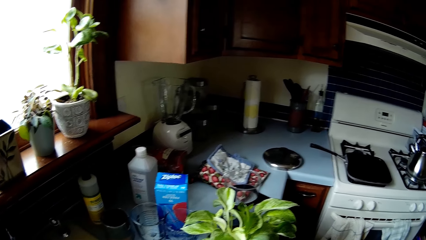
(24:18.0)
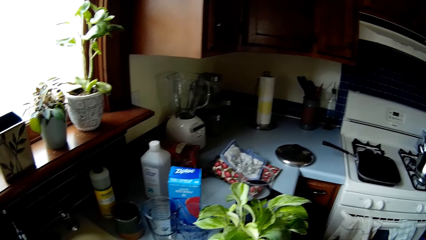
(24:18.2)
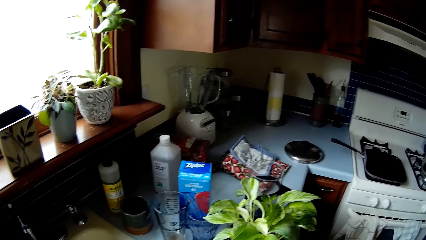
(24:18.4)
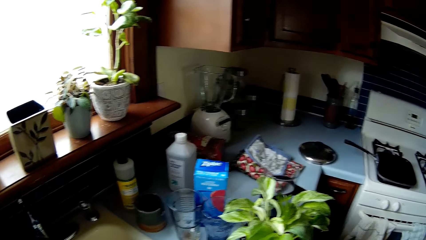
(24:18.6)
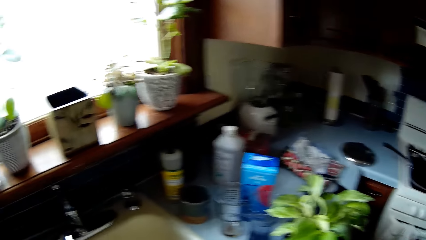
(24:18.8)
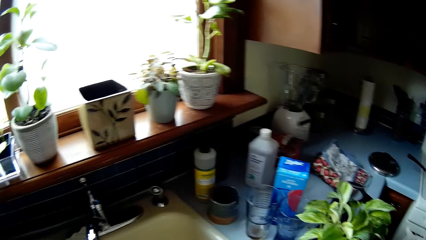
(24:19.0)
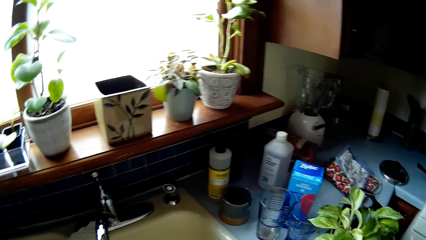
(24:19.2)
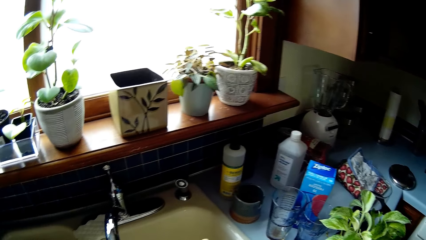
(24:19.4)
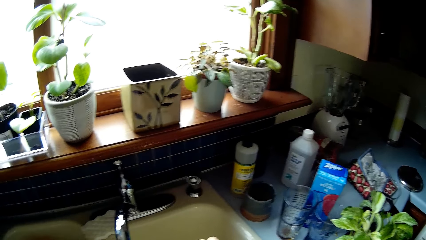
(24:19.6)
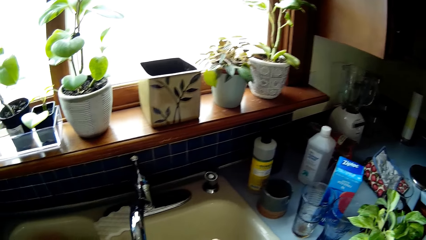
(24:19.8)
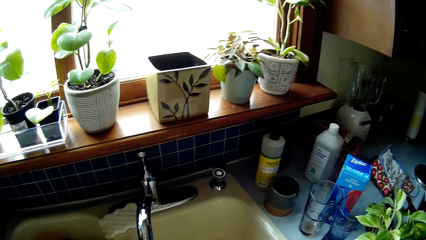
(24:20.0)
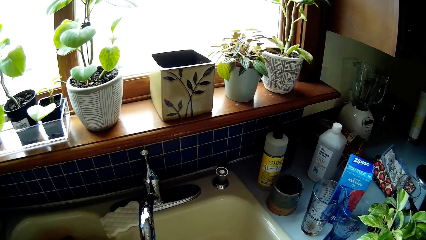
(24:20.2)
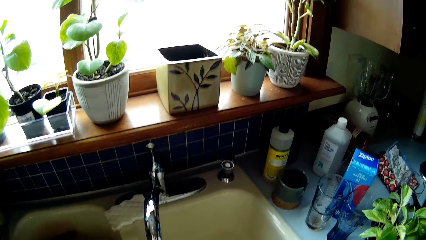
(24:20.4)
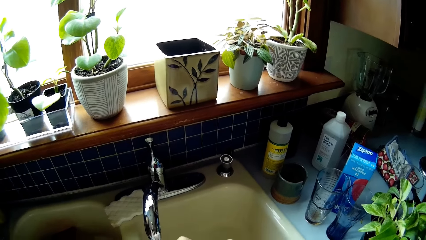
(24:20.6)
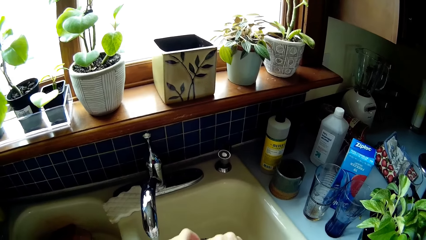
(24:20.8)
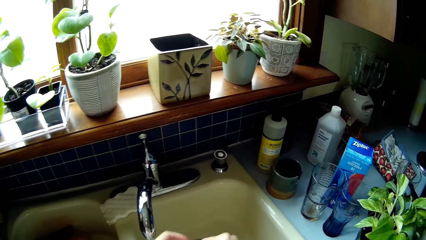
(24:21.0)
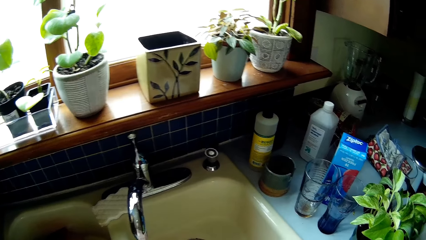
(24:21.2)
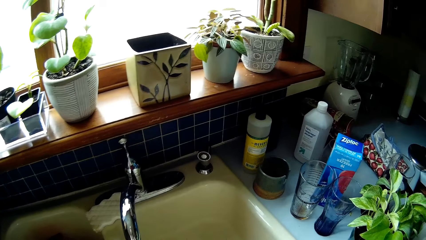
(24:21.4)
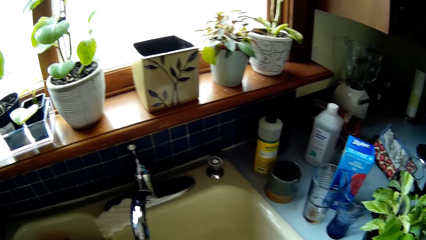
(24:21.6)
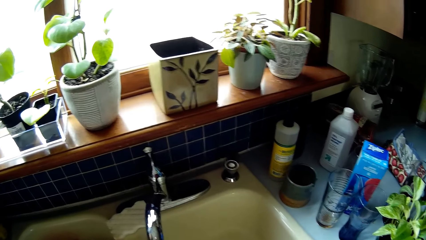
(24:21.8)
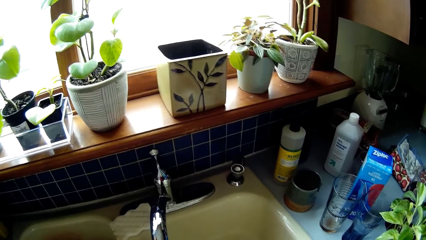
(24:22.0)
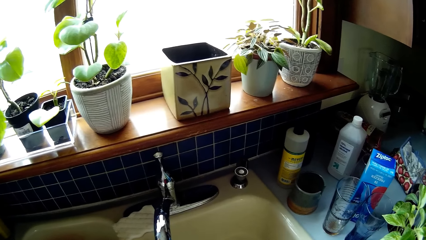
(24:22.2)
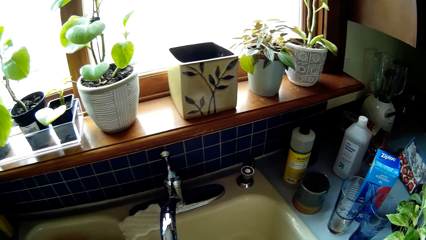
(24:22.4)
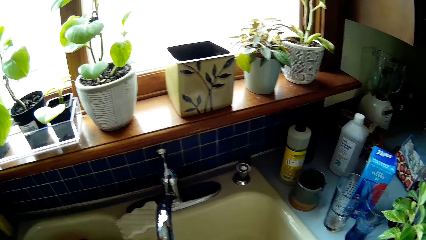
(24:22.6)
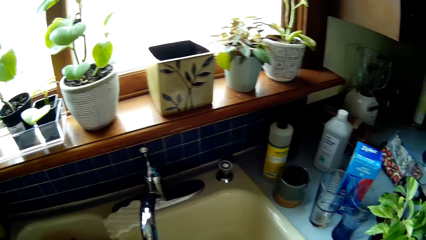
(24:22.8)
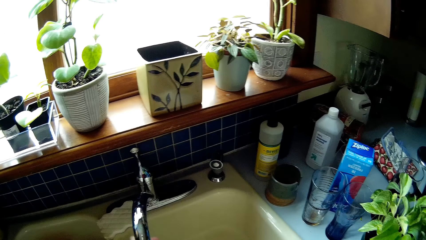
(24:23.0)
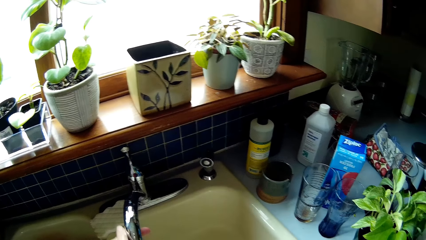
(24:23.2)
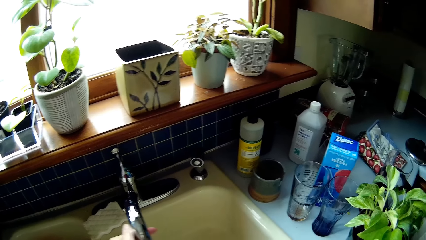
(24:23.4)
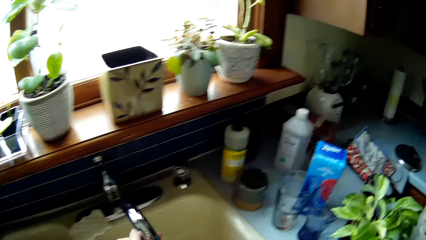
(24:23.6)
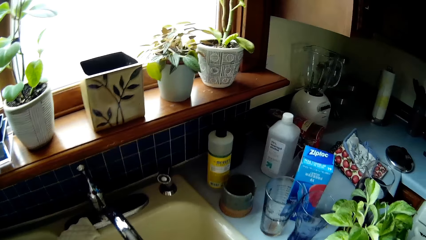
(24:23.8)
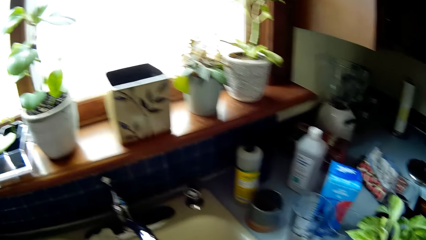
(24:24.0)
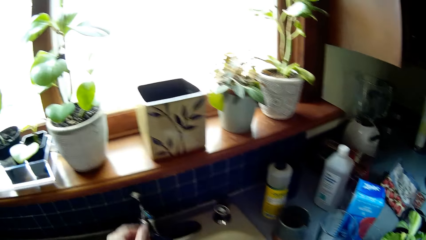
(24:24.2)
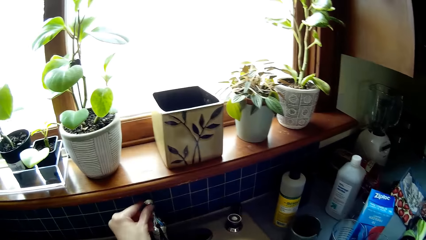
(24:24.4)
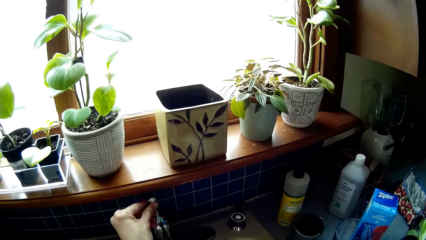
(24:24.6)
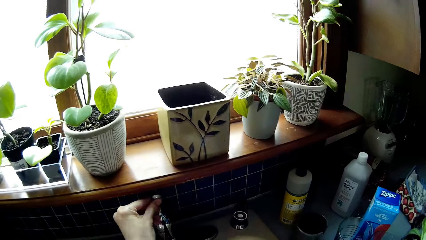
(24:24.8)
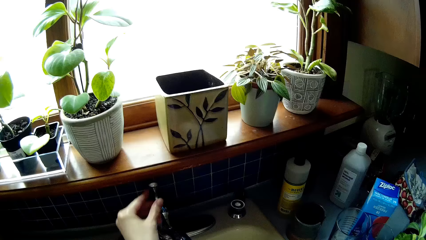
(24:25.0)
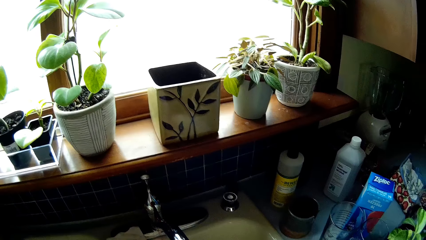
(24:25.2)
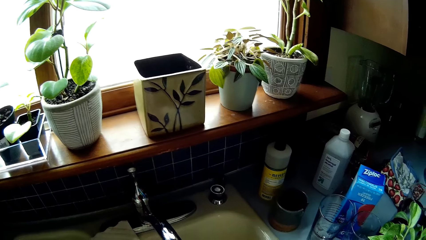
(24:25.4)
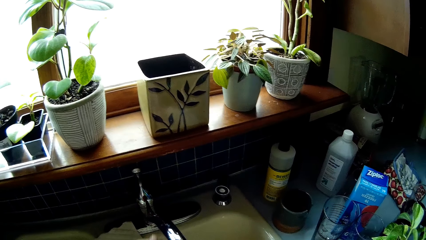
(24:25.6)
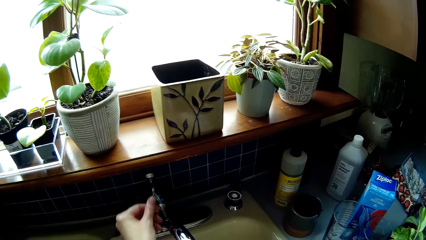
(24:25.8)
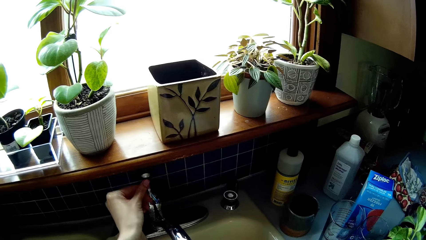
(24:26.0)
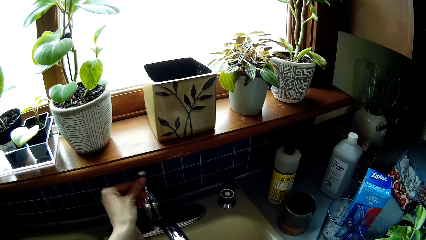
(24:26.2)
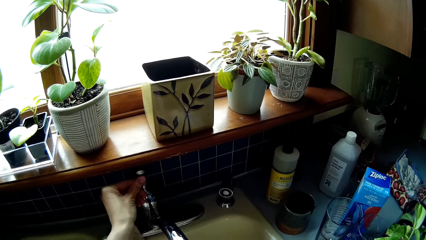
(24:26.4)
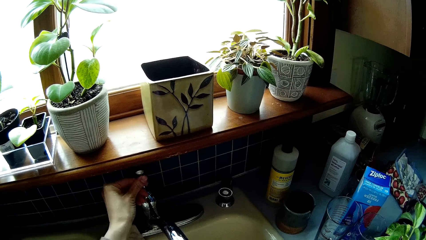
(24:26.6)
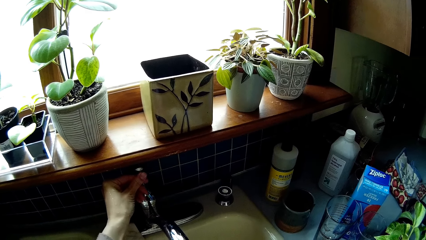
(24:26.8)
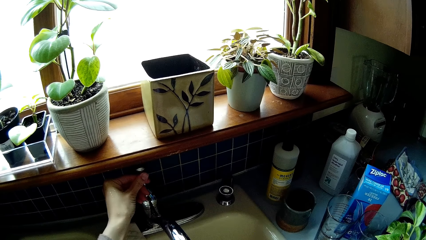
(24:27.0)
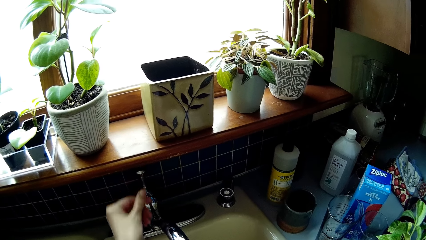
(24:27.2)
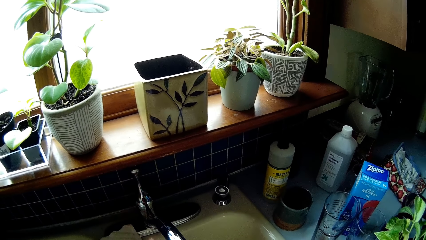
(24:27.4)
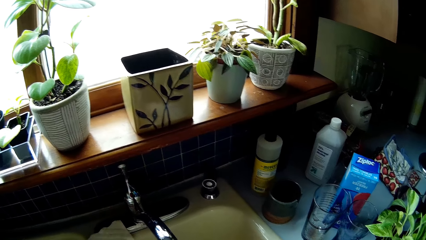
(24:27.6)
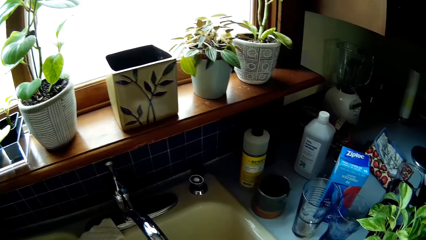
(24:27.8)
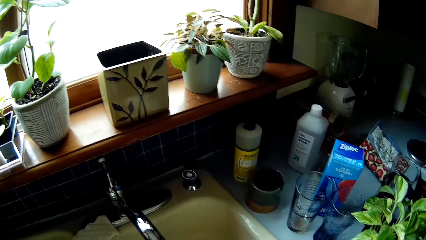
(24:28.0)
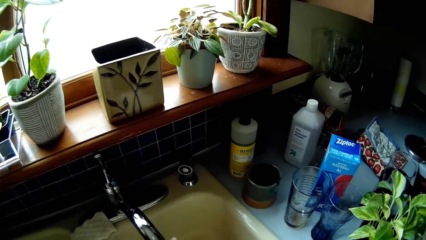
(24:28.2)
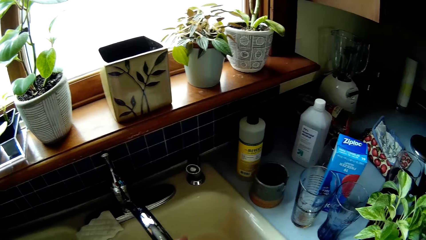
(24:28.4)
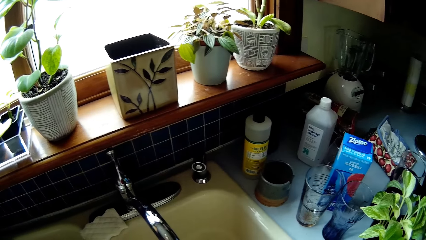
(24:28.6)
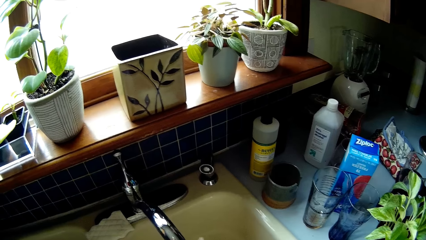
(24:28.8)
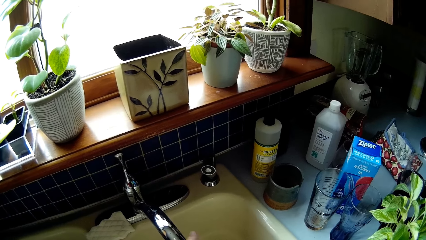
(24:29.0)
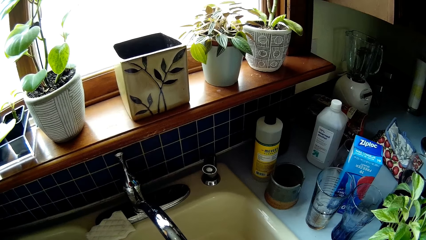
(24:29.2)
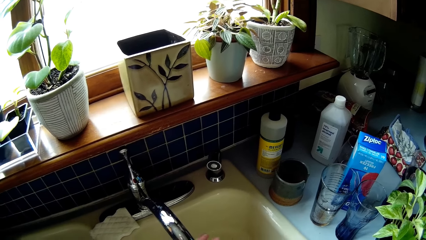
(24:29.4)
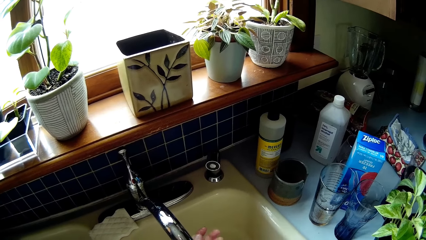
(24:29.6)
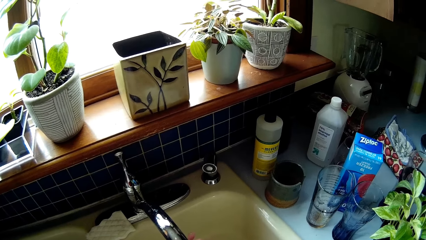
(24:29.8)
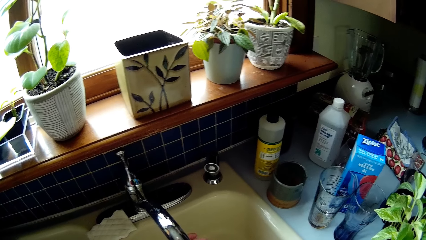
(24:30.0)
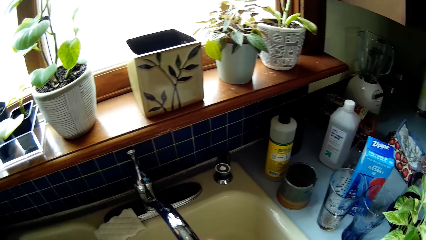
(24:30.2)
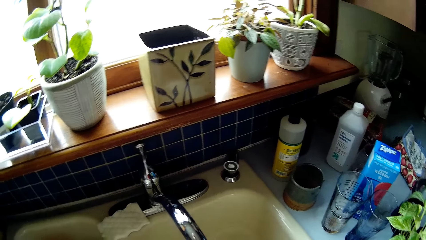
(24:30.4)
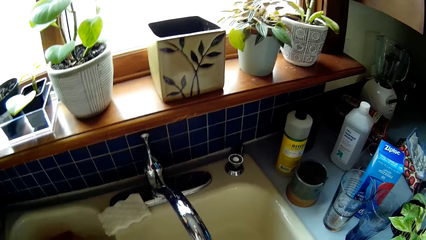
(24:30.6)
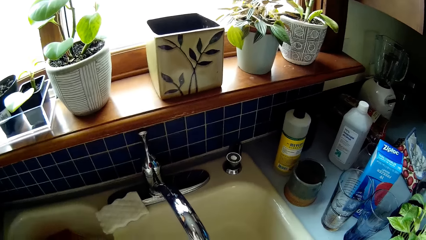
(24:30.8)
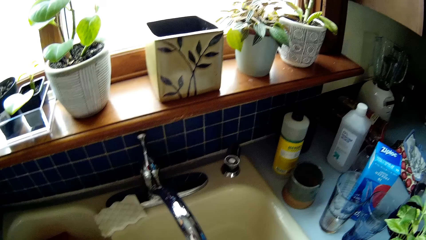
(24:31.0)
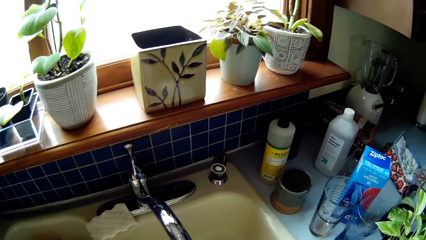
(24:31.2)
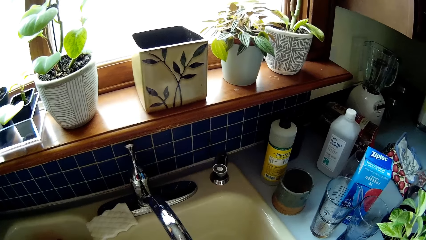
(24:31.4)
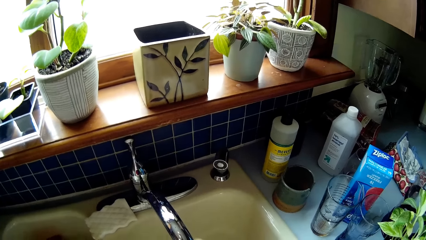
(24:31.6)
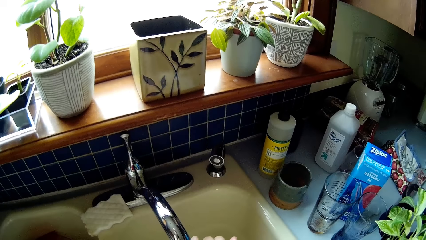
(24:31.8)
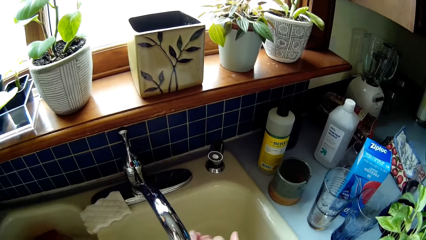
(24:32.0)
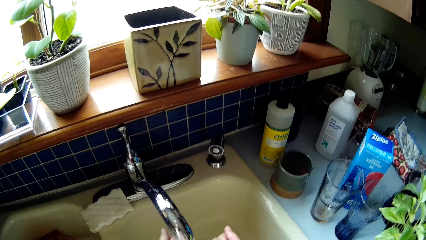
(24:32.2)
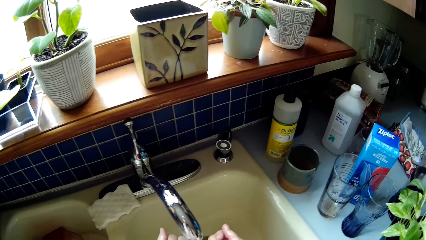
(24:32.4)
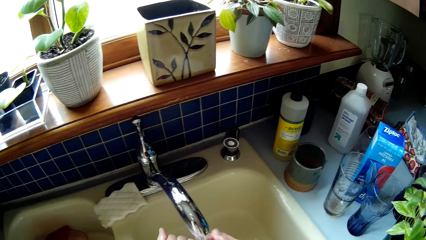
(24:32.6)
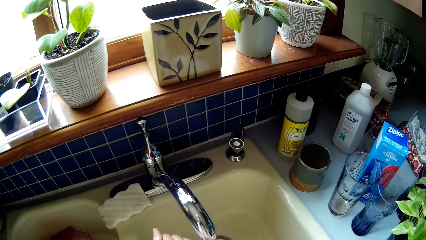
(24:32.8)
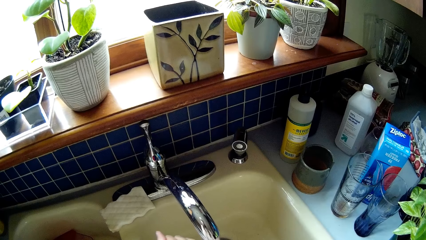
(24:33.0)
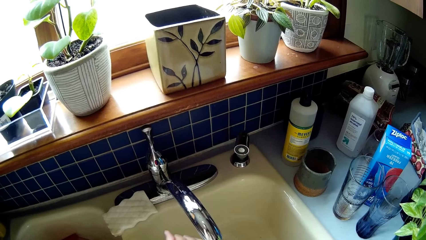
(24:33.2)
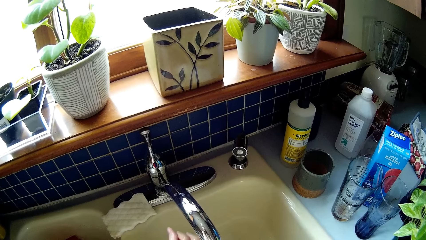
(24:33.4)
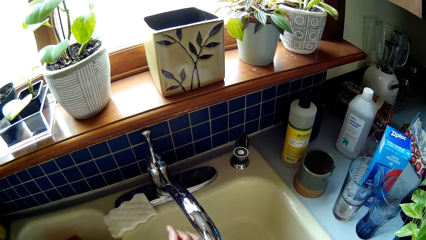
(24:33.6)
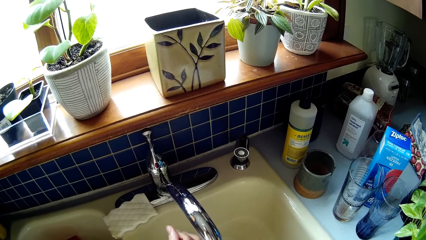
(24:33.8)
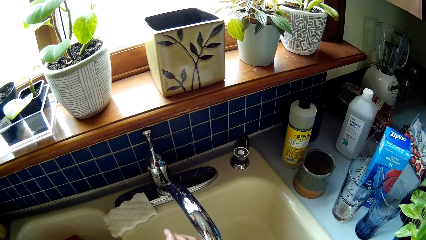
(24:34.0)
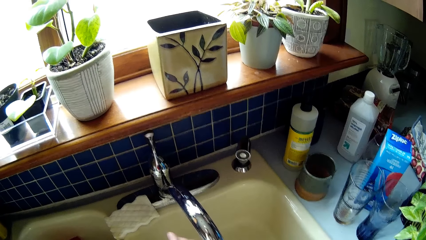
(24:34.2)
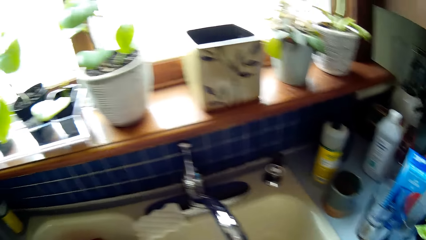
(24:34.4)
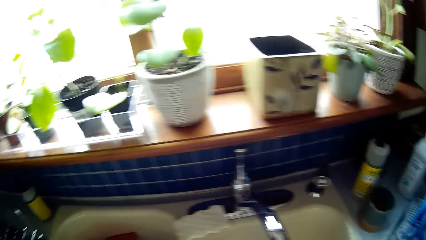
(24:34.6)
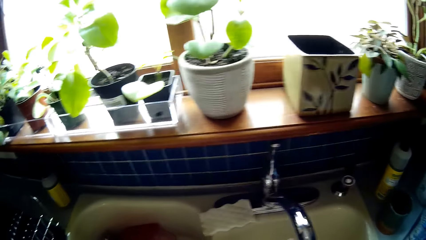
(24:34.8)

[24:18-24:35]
The camera wearer turns the tap head to the right with her left hand. She adjusts the tap on the sink with her left hand. She opens the tap. She washes the hands.
